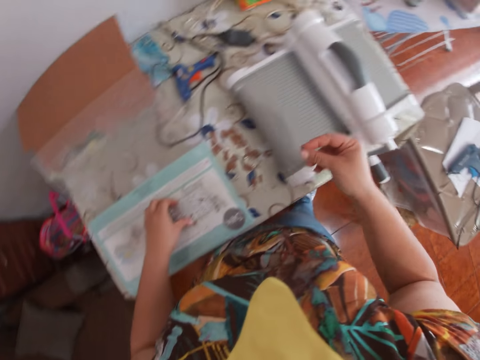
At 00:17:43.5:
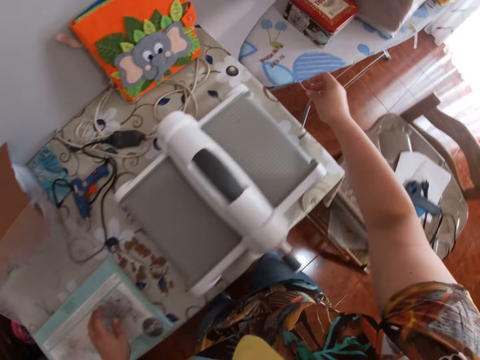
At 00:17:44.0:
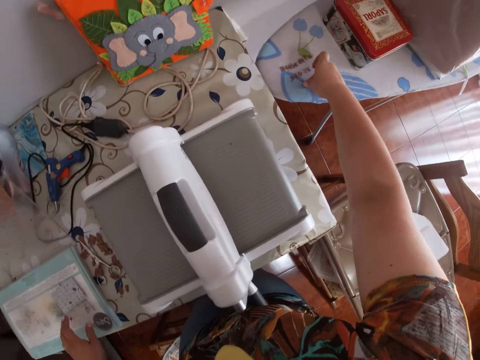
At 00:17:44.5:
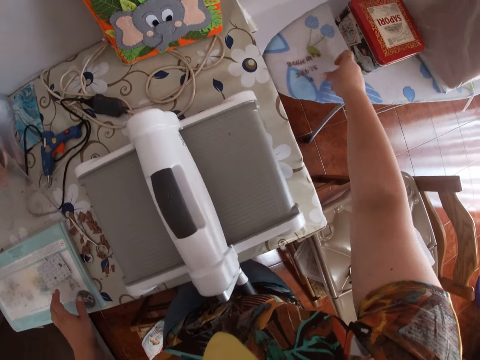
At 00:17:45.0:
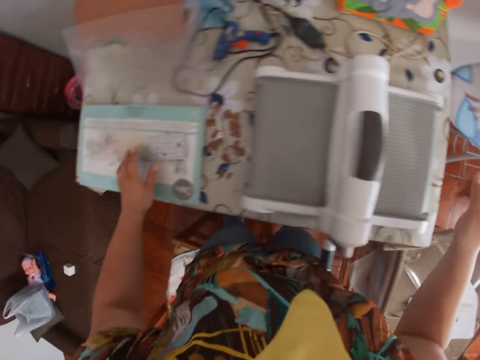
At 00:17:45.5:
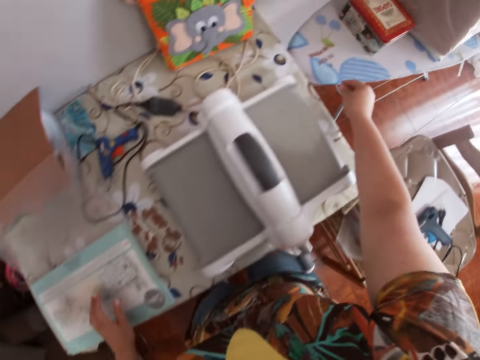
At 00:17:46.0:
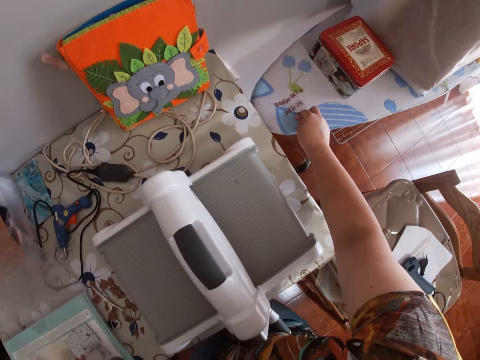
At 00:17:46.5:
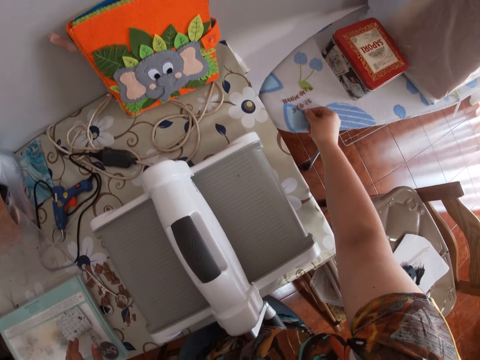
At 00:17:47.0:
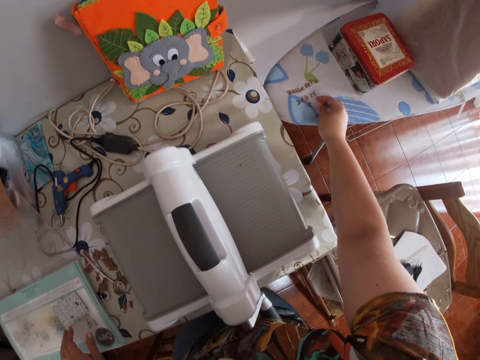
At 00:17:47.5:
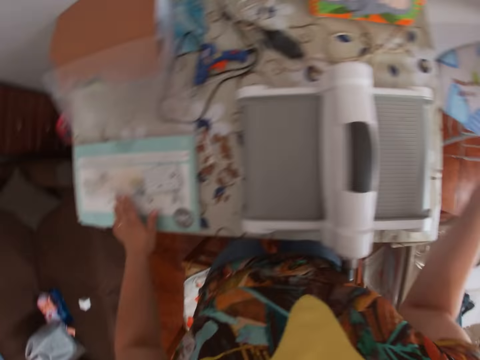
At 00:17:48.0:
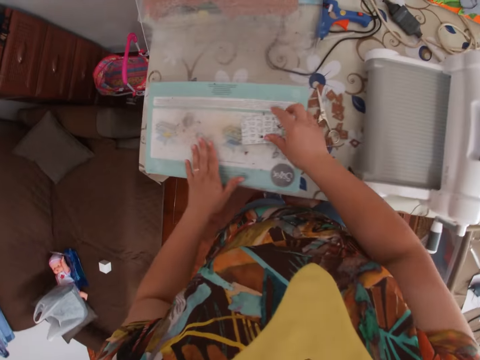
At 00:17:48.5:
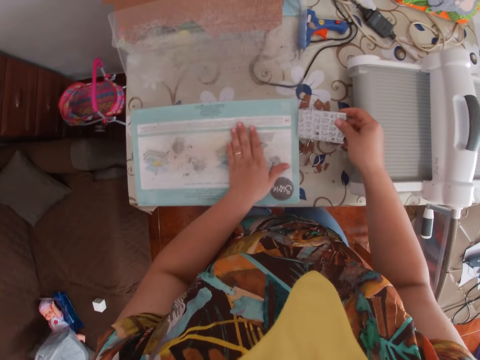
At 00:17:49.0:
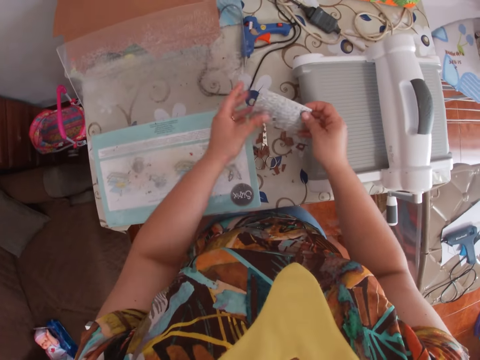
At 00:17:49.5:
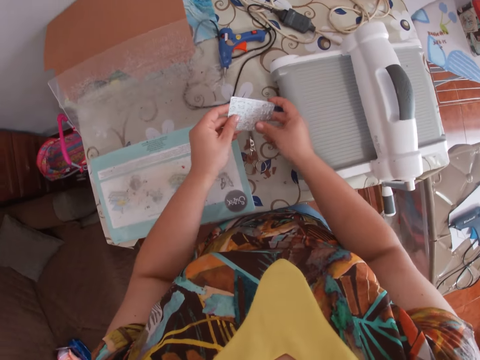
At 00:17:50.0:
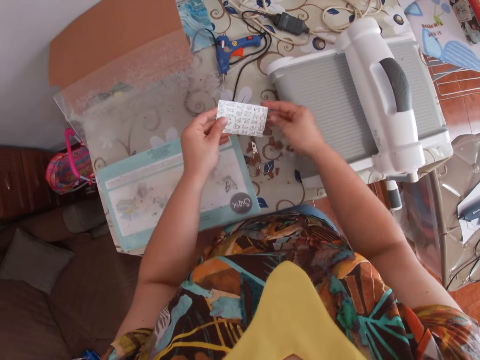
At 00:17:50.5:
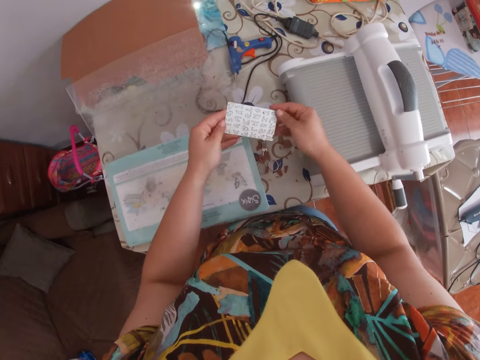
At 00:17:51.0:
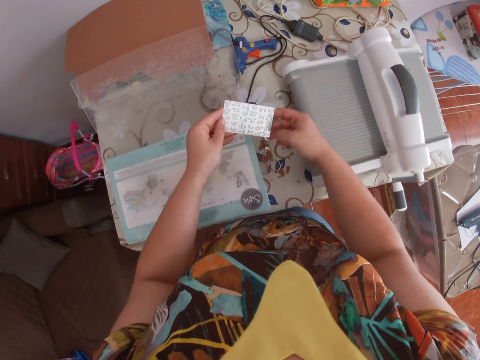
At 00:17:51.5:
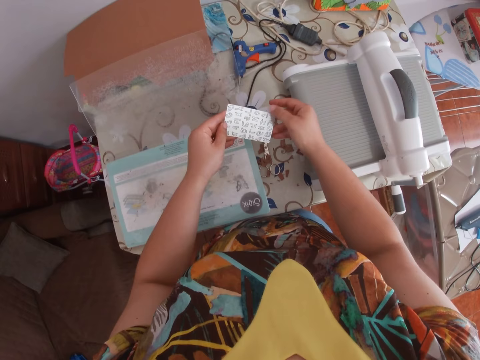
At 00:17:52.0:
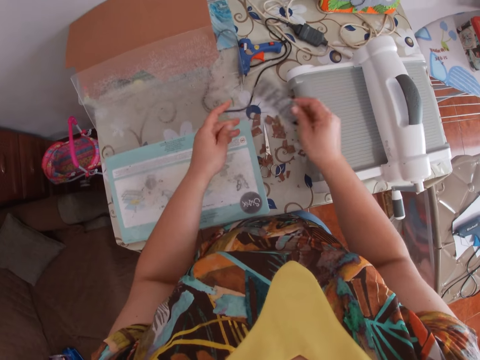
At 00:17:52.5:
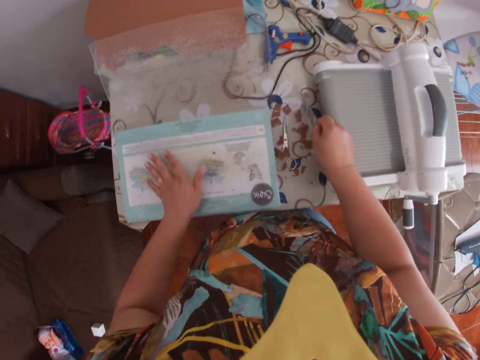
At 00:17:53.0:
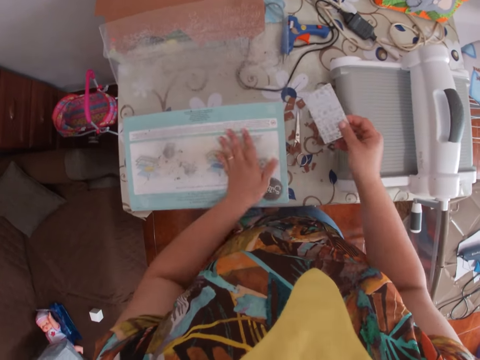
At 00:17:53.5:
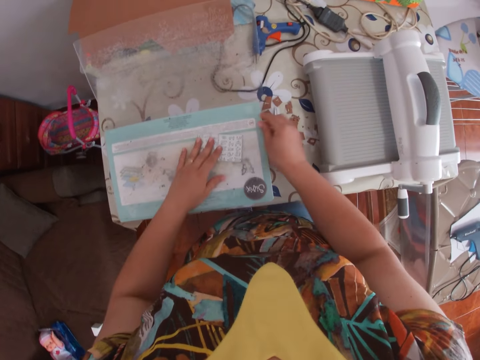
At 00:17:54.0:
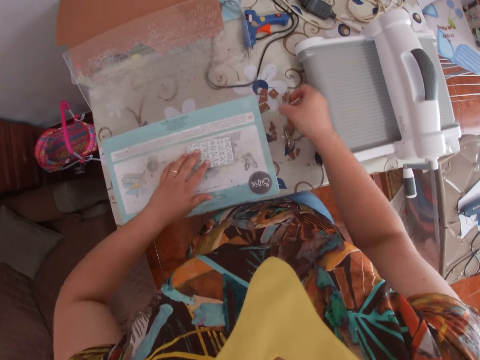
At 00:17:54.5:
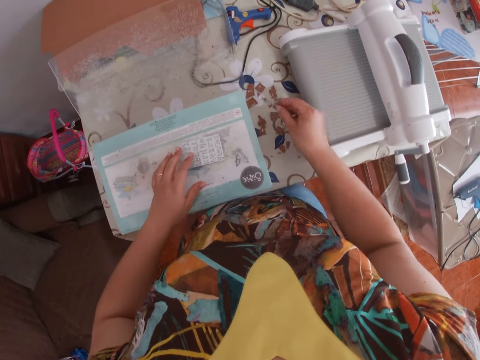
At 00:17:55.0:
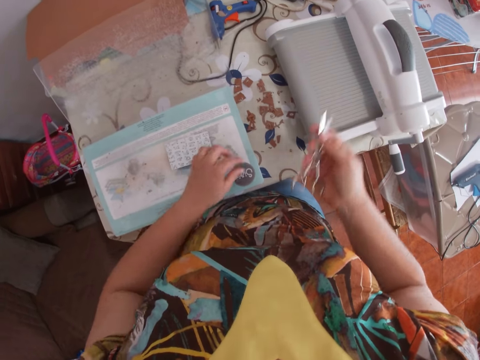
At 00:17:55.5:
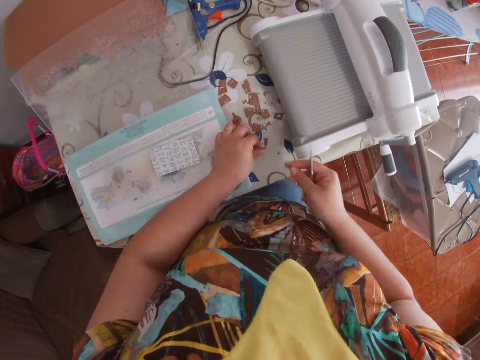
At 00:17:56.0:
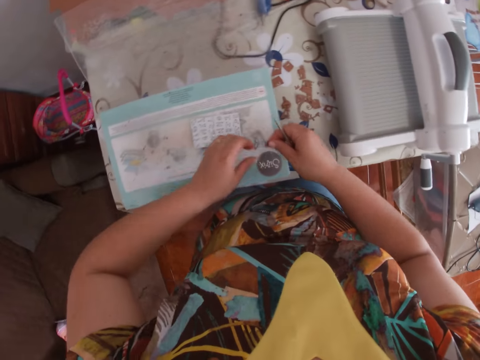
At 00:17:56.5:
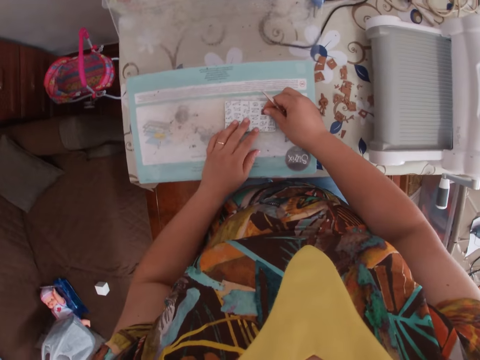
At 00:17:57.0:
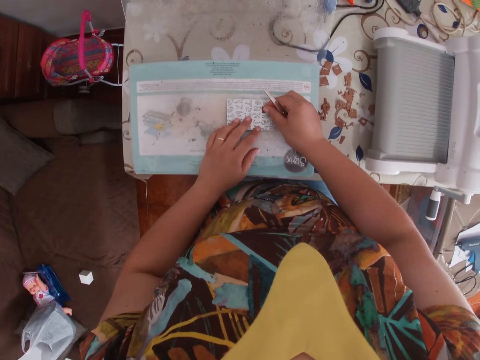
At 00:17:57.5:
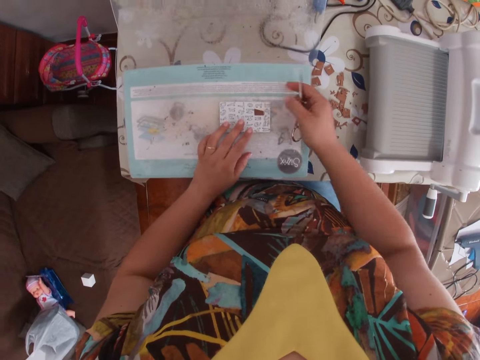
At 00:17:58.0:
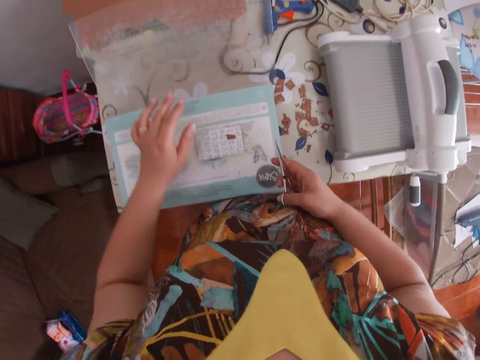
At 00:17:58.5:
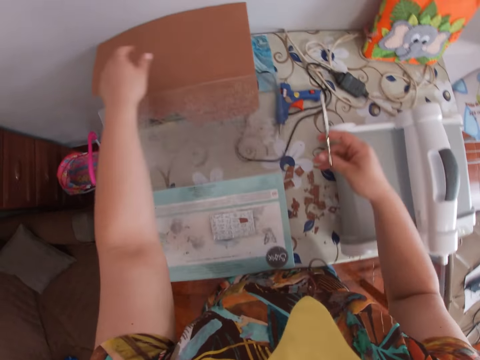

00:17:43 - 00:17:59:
The camera wearer drops the letter on the table with her right hand. She takes the engraving tool from the cutting pad with her right hand. She picks a paper from the table. She dusts the cutting pad with her left hand. She holds the engraving tool with her left hand. She cleans the engraving tool with her right hand. She hits the engraving tool on the table with her right hand. She dusts the cutting pad with her left hand. She places the engraving tool on the cutting pad. She picks up scissors from the table with her right hand. She hits the scissors on the table. She picks up a tiny piece of cardboard from the table with her left hand. She drops the tiny piece of cardboard on the engraving tool.

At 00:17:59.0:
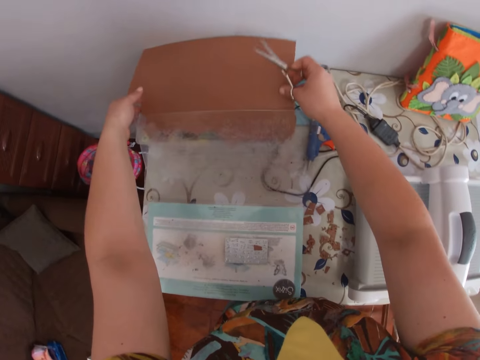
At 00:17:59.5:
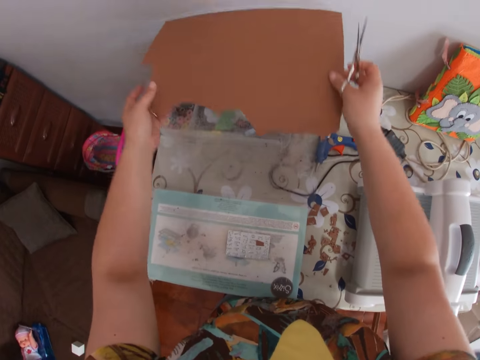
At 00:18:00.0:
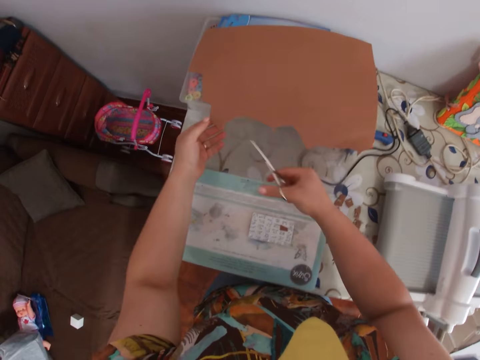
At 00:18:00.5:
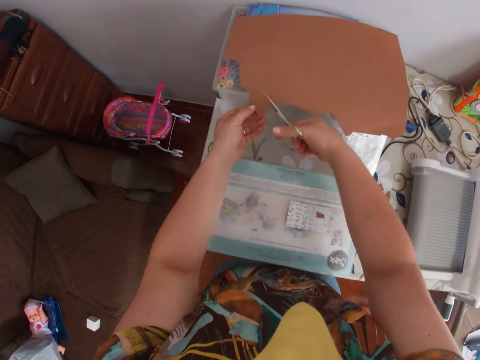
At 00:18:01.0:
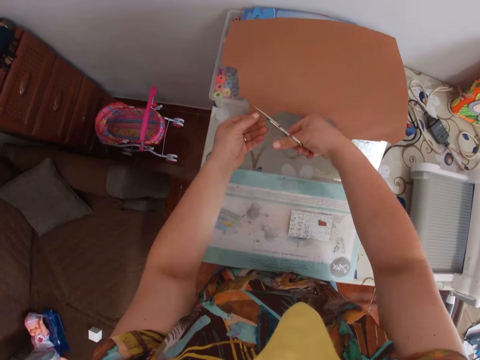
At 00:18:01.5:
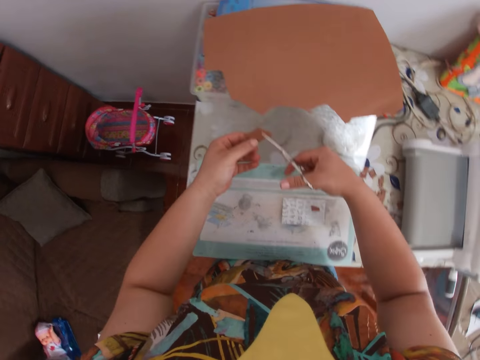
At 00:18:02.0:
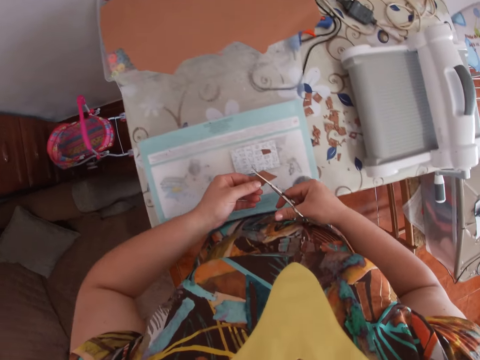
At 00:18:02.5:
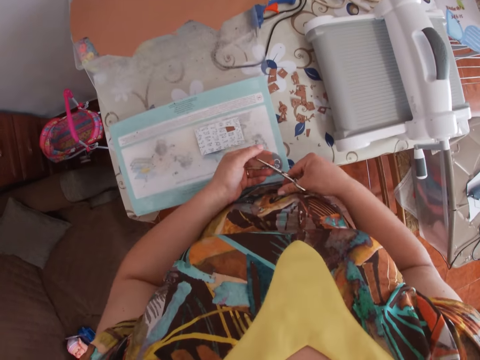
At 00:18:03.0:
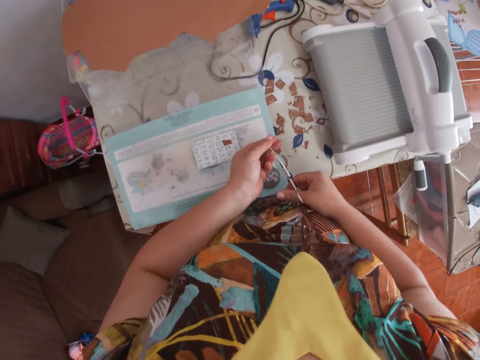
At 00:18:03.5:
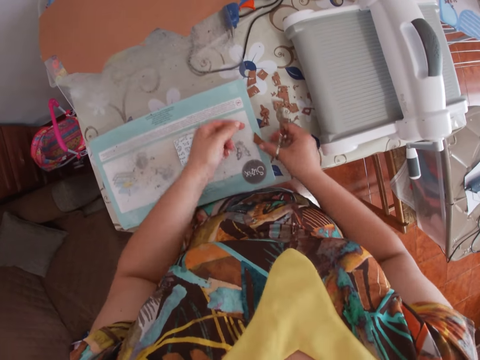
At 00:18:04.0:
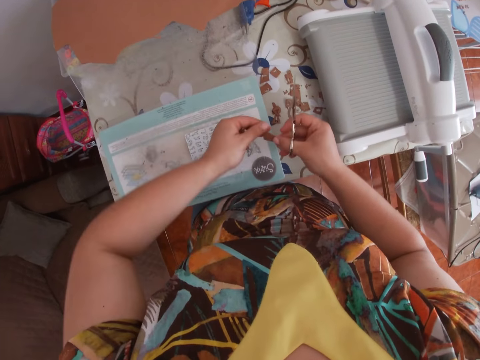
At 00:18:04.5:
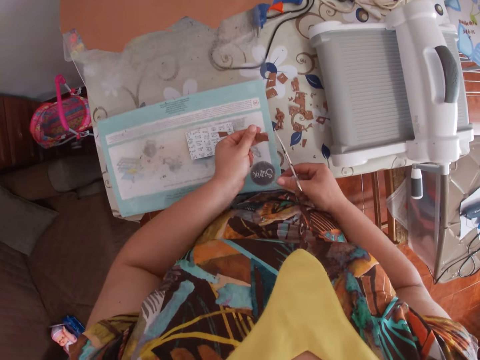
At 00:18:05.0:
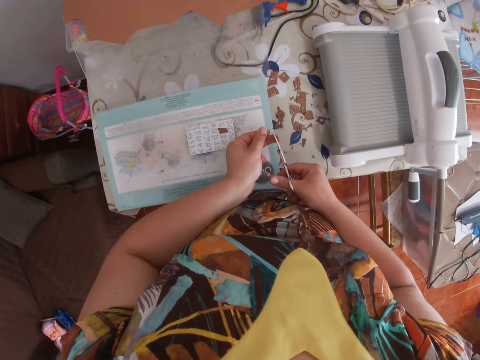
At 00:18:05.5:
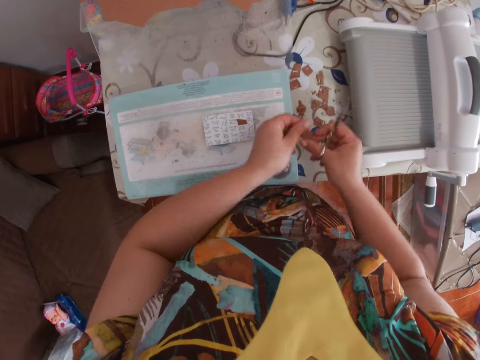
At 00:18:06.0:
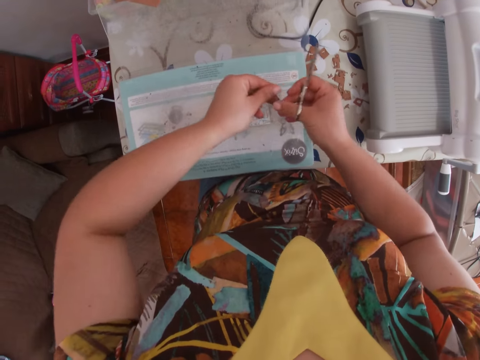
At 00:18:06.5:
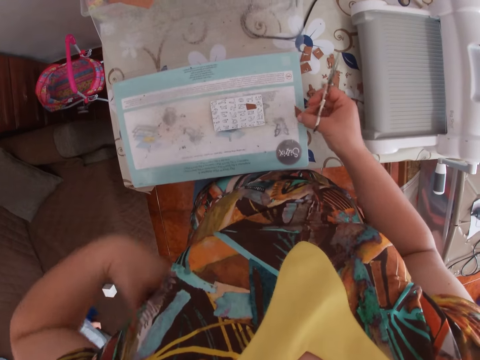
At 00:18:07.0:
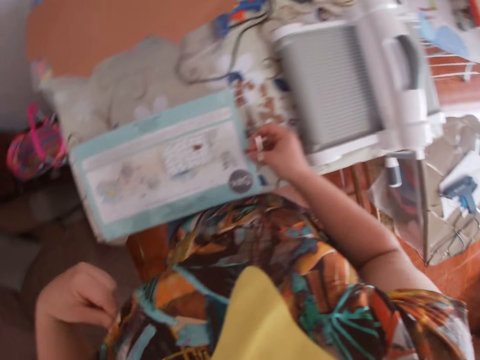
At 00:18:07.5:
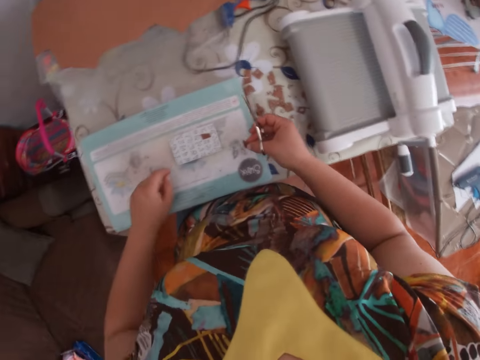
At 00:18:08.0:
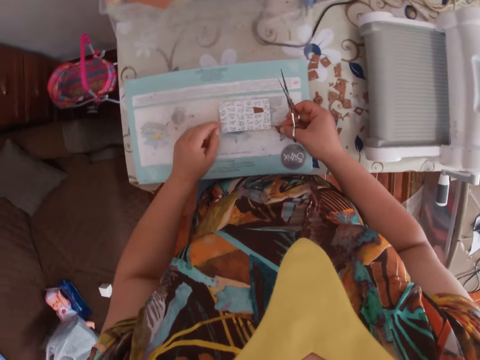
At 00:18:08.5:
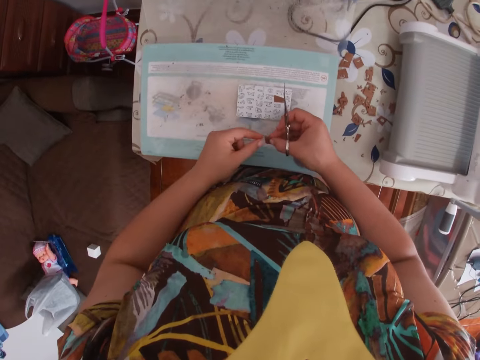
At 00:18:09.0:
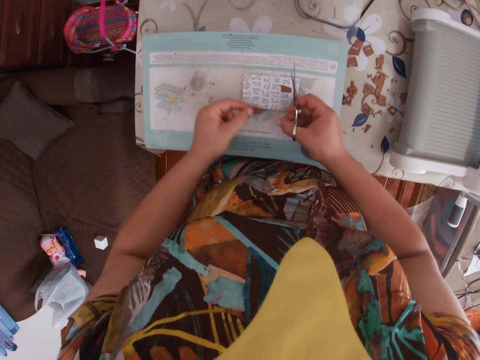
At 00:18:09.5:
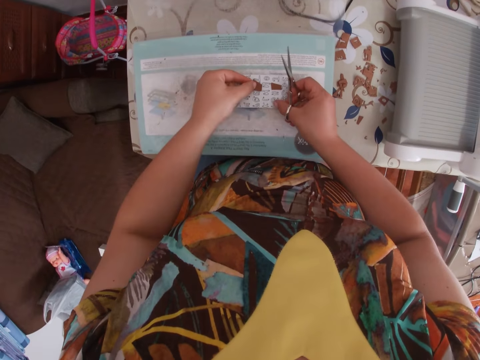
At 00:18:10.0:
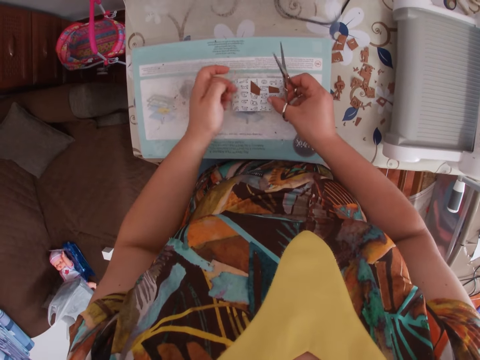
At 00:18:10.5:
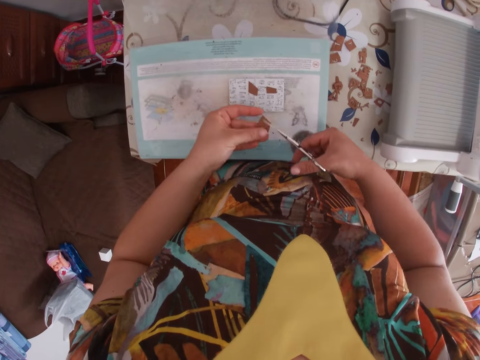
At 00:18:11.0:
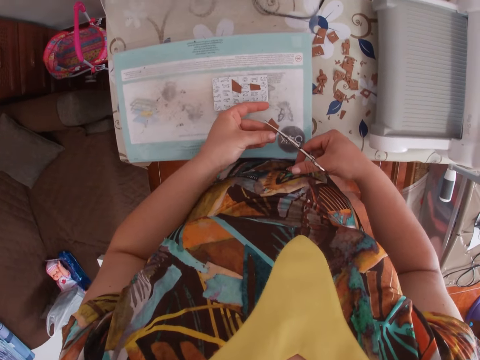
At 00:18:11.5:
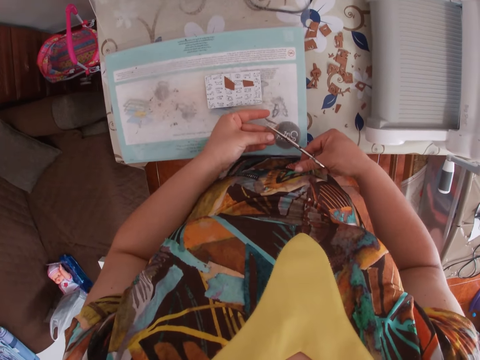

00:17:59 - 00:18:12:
The camera wearer takes a cardboard from the table with both hands. She drops the cardboard on a container. She cuts a piece of cardboard with the scissors in her right hand. She cuts the piece of cardboard in two. She picks up a tiny piece of cardboard from the table with her left hand. She cuts the piece of cardboard in two. She drops the piece of cardboard on the engraving tool. She cuts a piece of cardboard in two.
